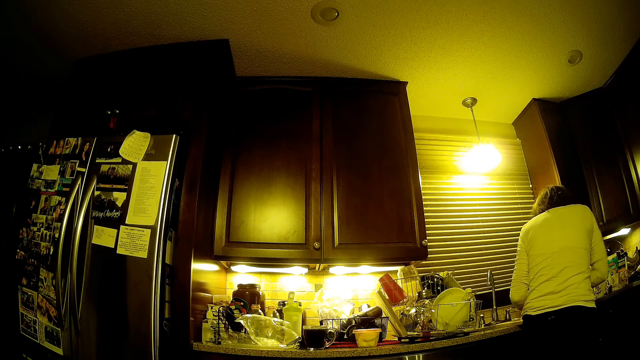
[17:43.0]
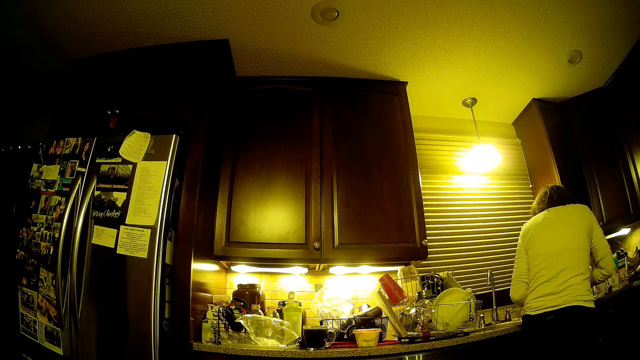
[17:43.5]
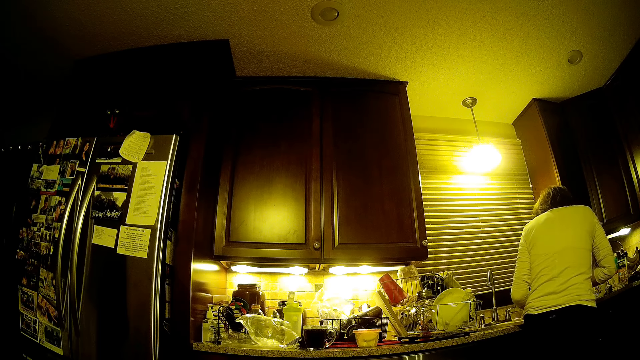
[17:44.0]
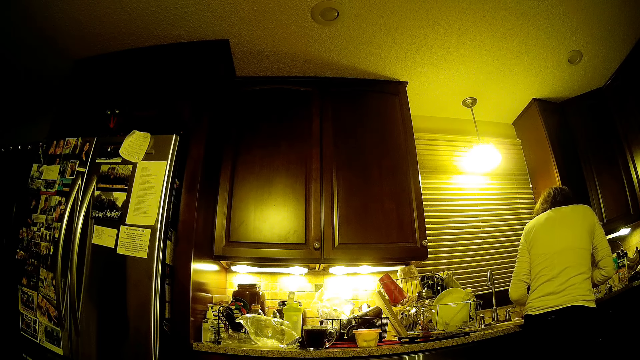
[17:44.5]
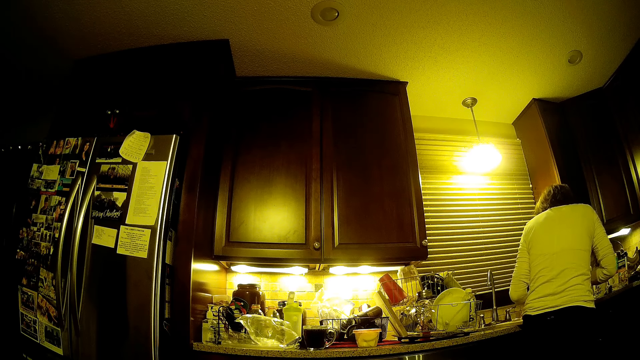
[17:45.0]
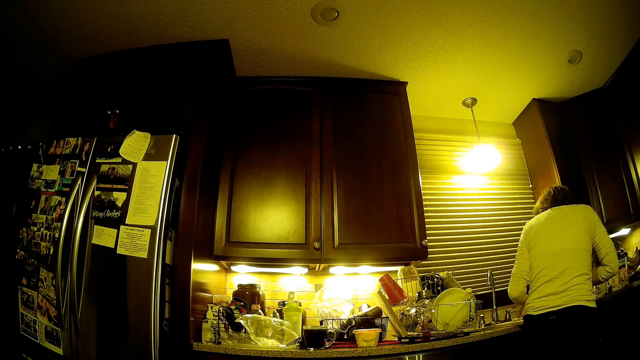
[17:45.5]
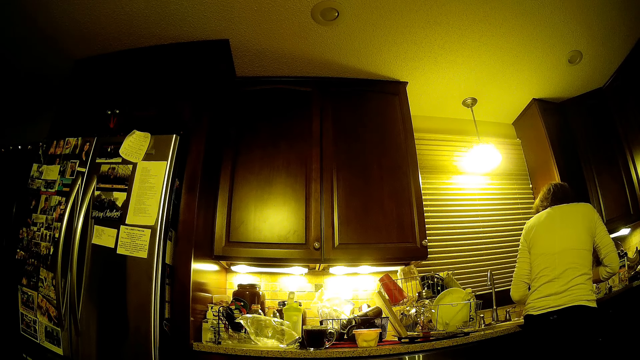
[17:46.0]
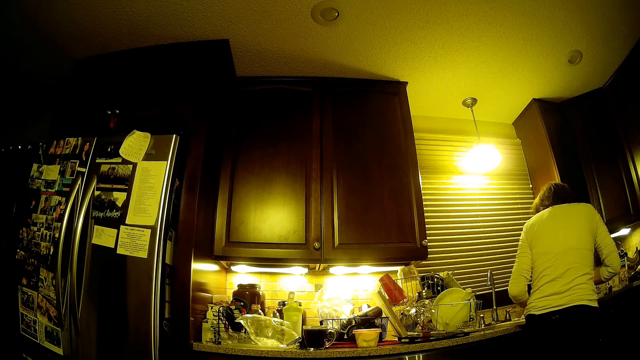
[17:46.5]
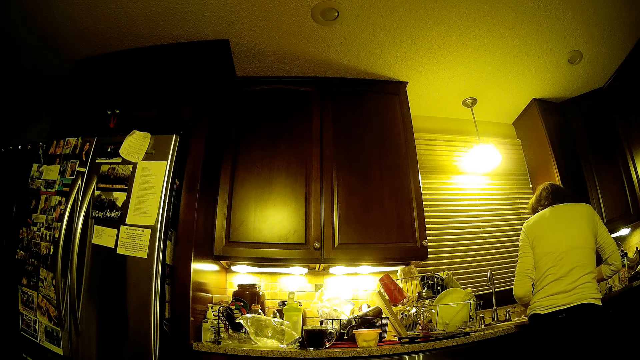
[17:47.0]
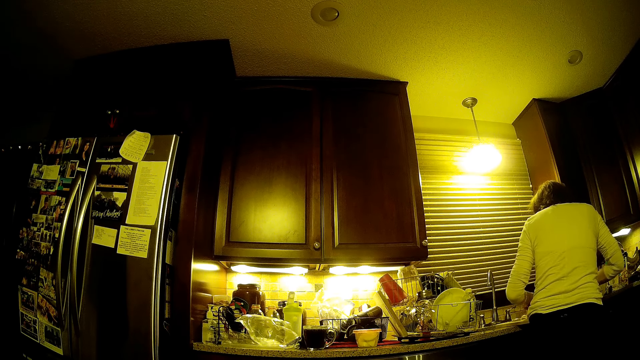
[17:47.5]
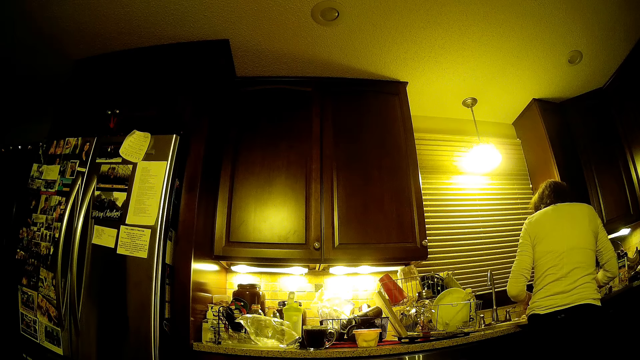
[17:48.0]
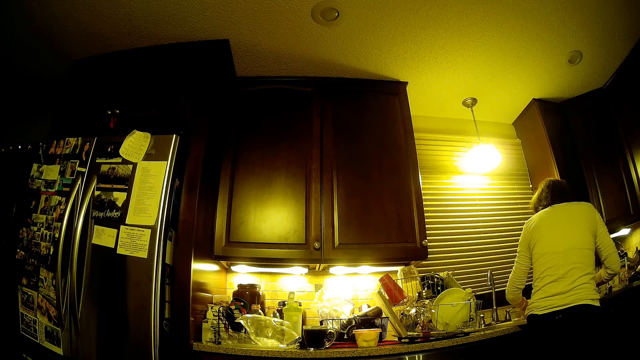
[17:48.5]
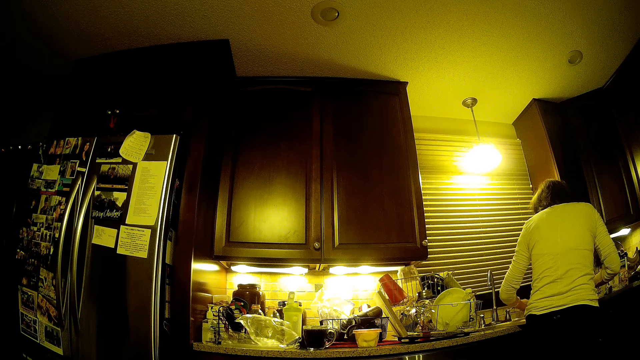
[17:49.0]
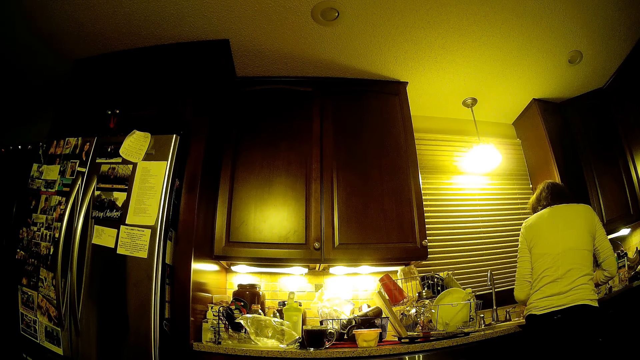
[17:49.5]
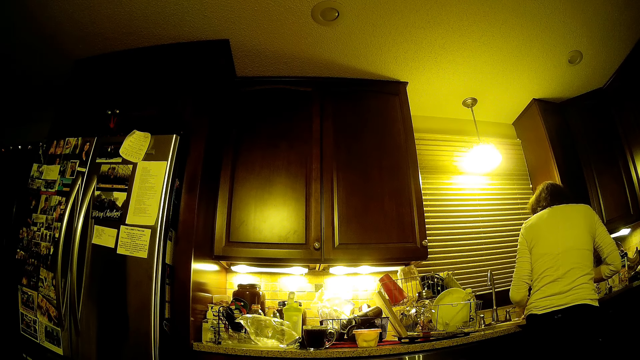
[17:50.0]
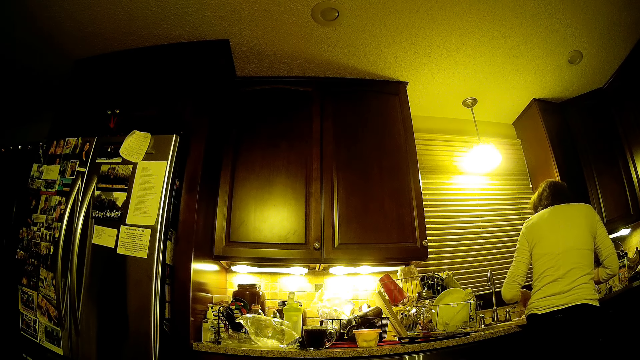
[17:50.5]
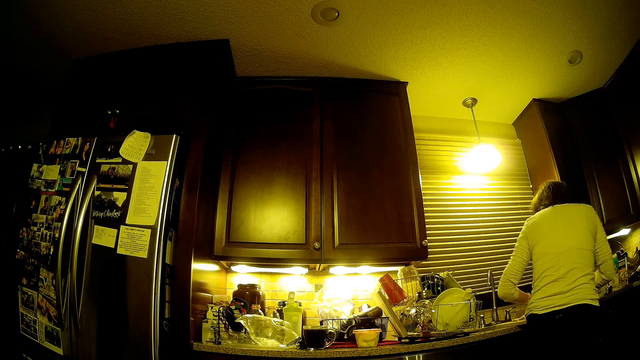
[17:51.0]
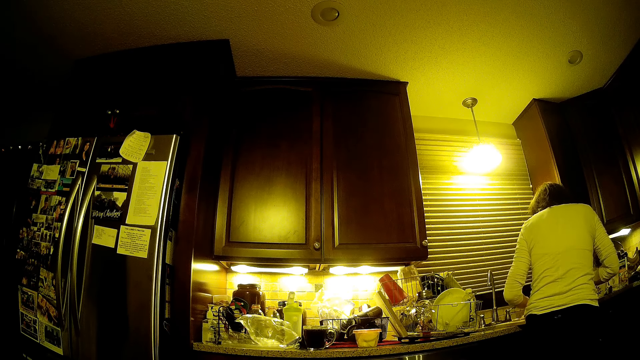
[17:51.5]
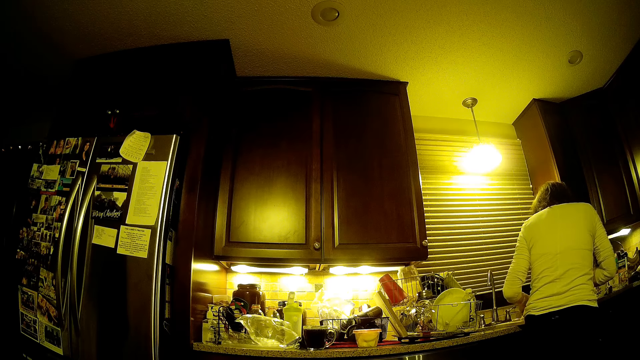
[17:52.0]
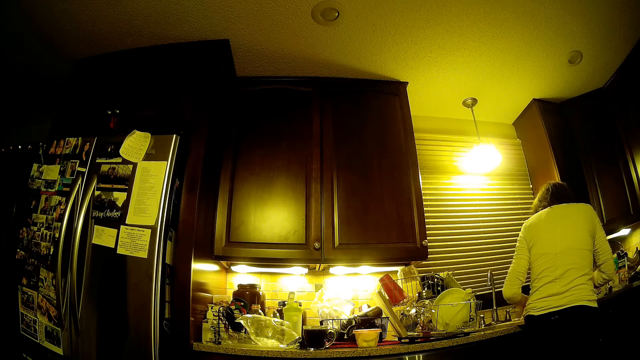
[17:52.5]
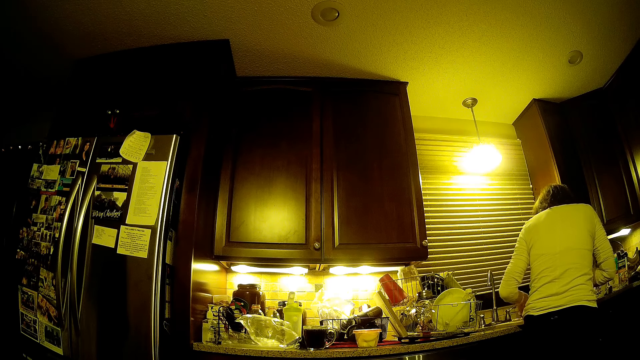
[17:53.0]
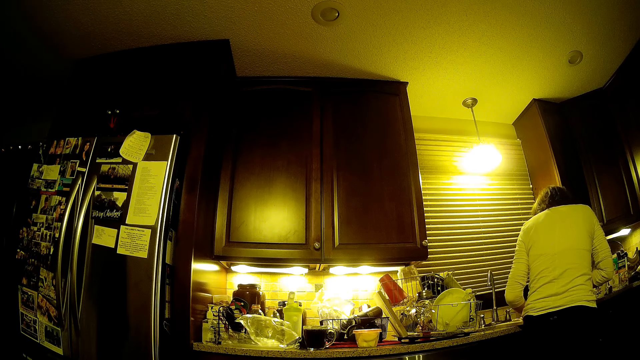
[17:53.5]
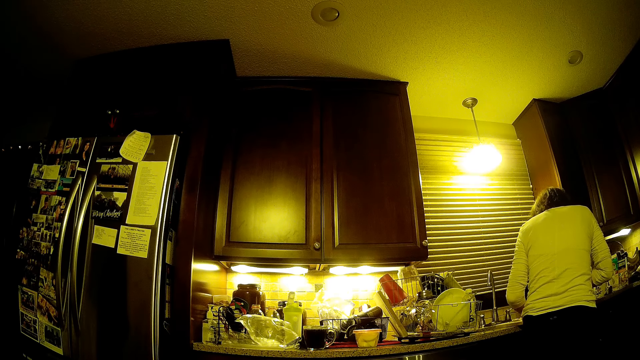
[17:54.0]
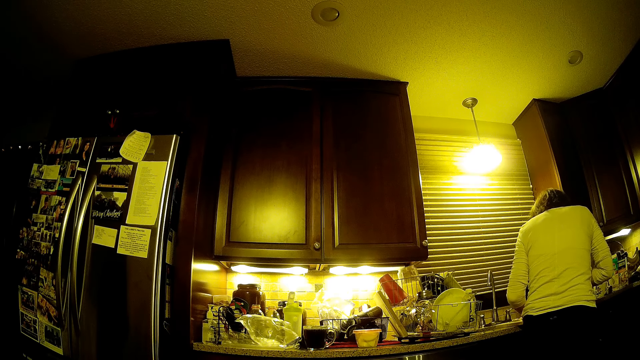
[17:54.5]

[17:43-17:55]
A person cuts the meat.

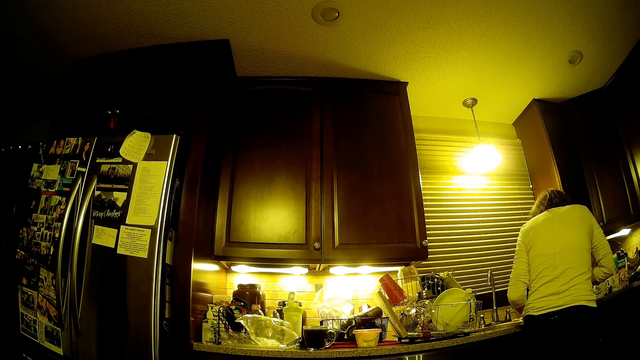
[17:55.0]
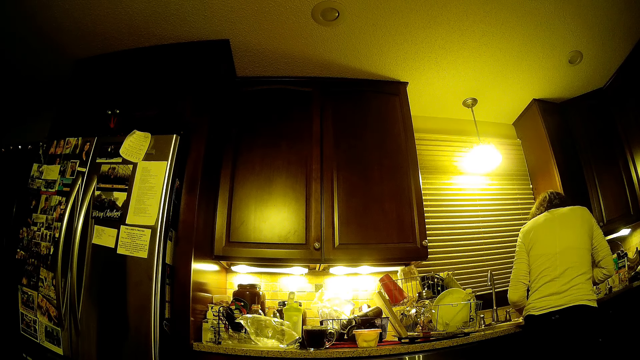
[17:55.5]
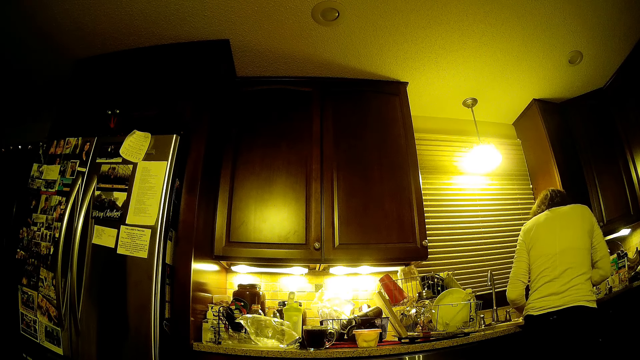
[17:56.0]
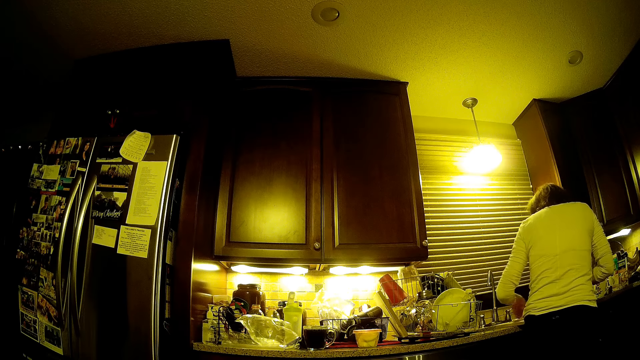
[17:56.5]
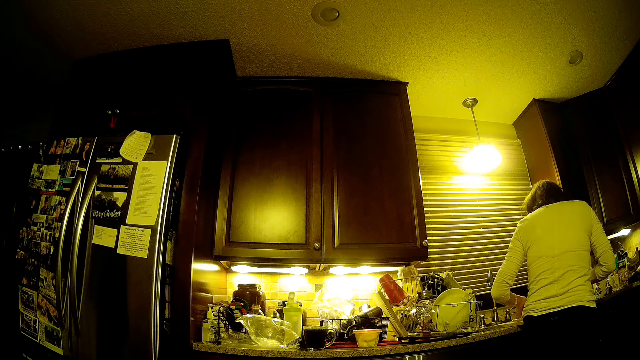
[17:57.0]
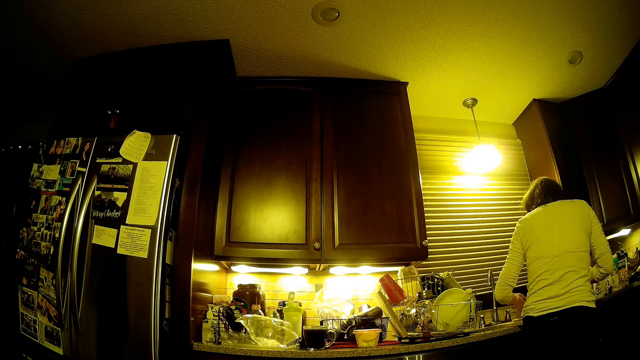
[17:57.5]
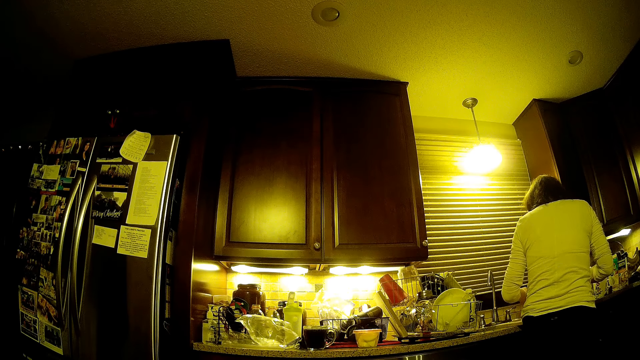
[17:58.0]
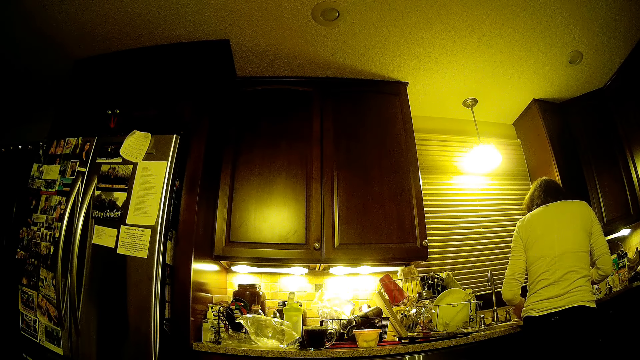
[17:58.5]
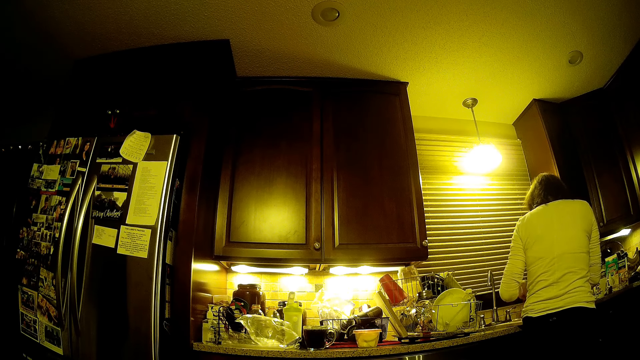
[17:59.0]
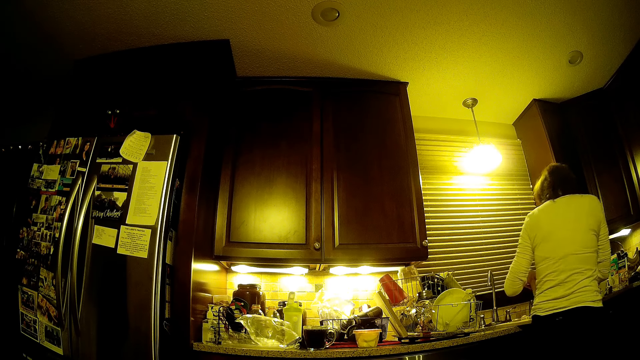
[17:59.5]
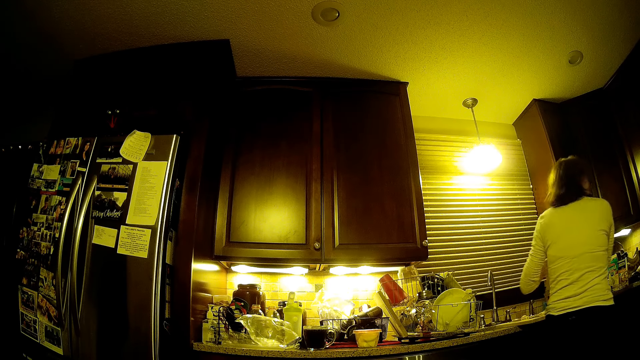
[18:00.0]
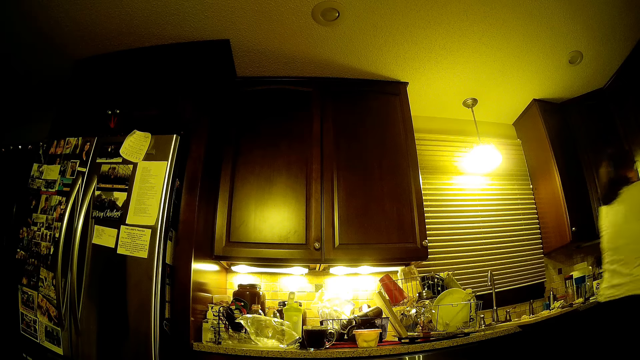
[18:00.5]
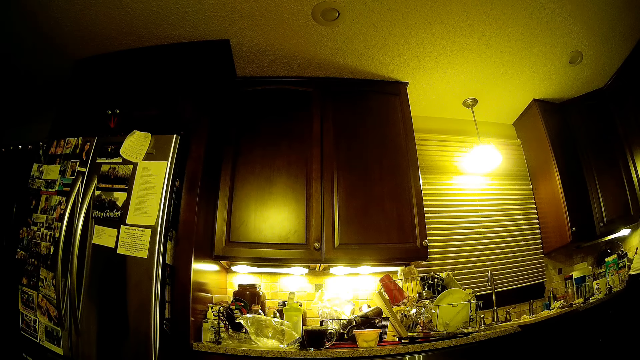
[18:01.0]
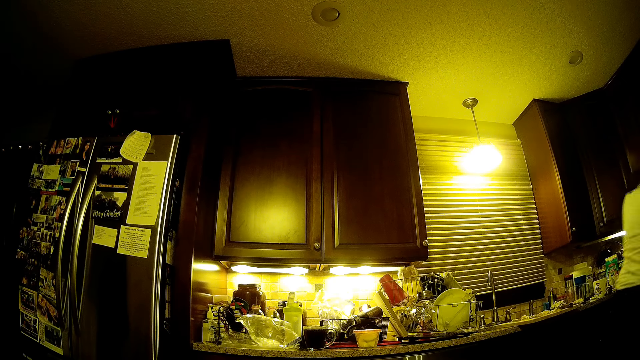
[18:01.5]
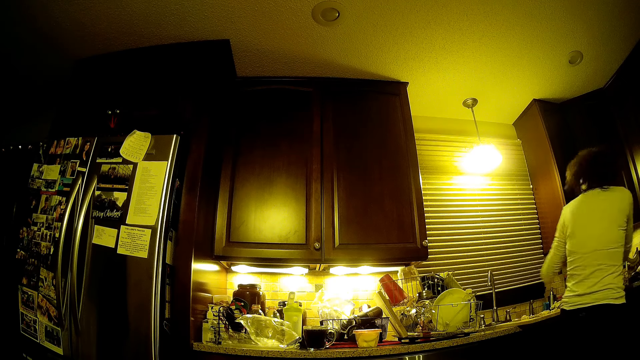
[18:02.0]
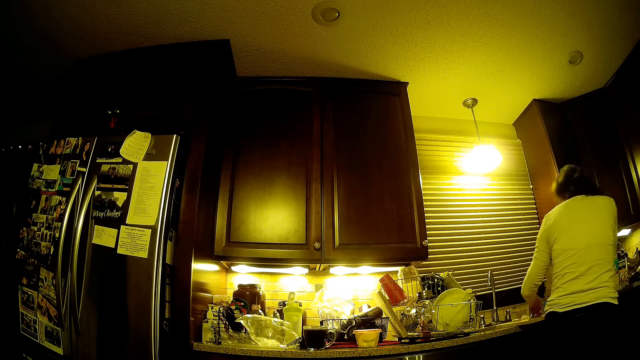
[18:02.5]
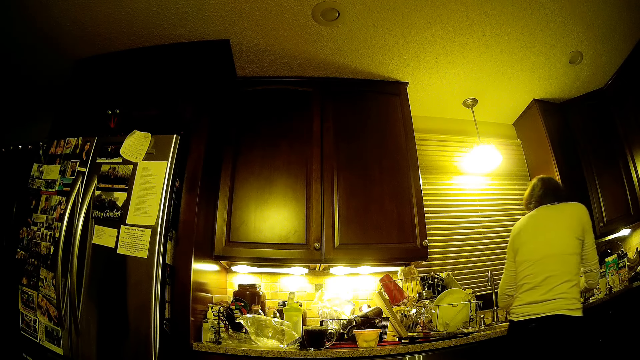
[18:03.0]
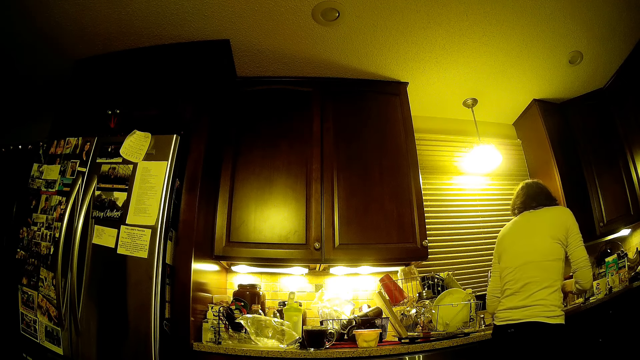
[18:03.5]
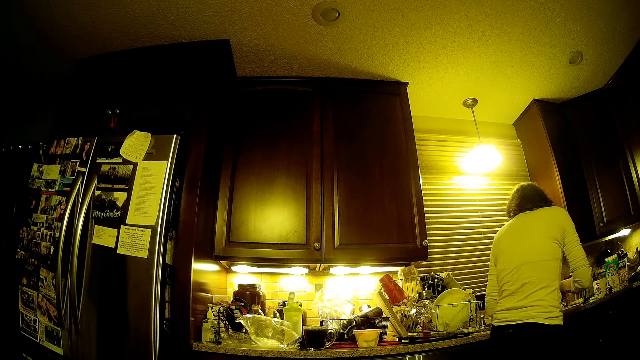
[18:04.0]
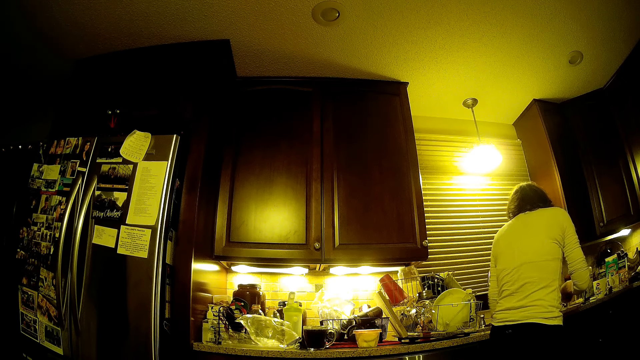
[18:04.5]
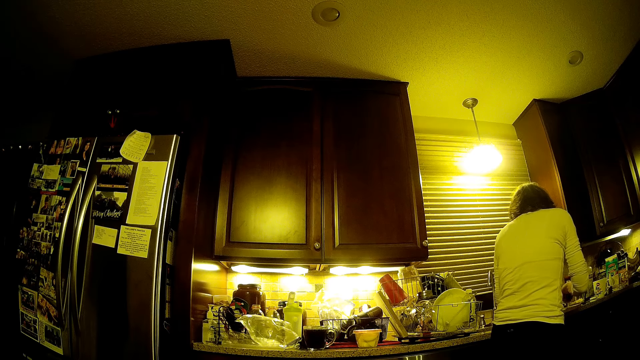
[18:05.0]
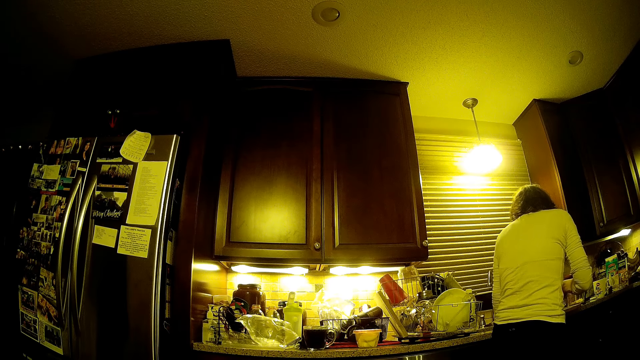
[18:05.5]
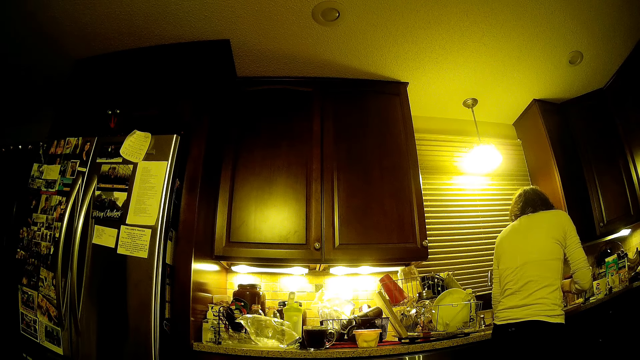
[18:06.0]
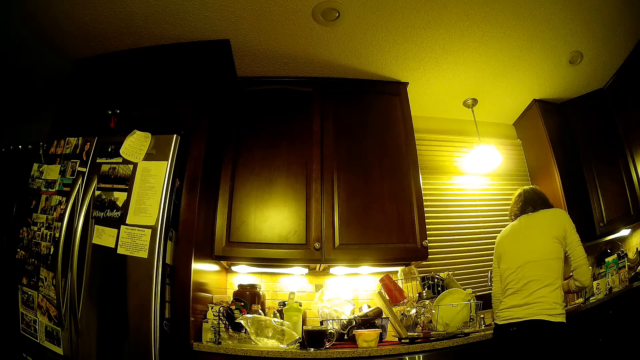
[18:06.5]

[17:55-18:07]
The person picks the meat and walks around the room. The person cuts the meat.
